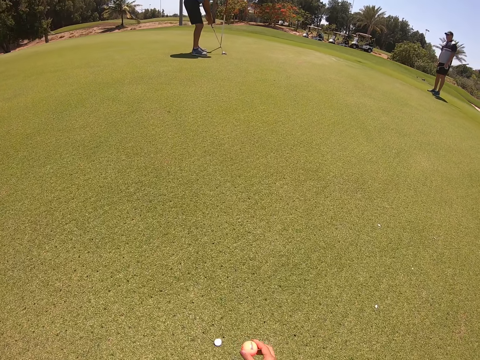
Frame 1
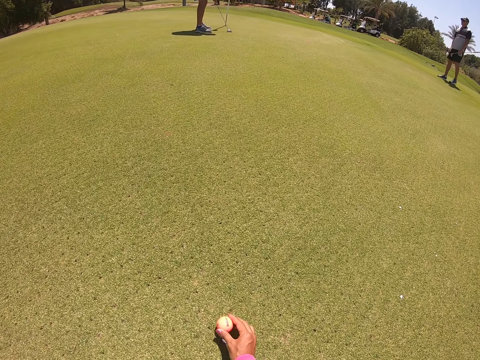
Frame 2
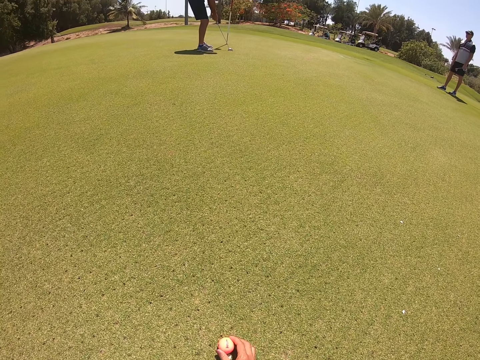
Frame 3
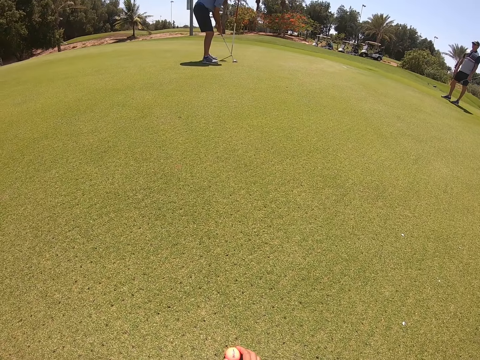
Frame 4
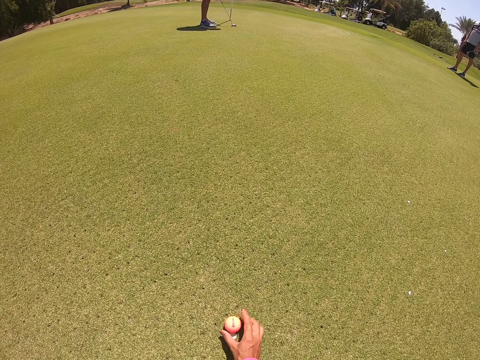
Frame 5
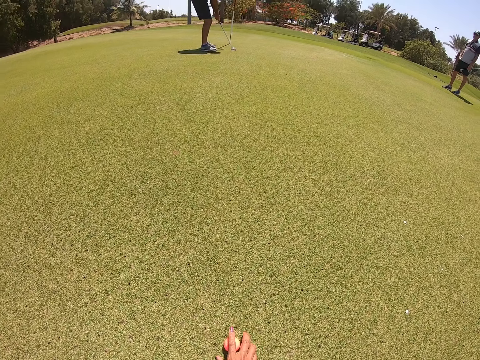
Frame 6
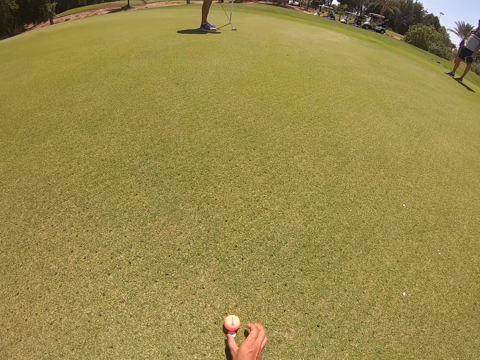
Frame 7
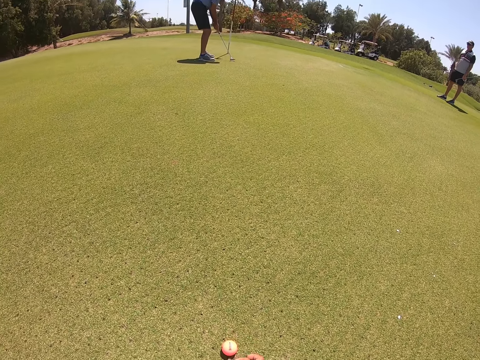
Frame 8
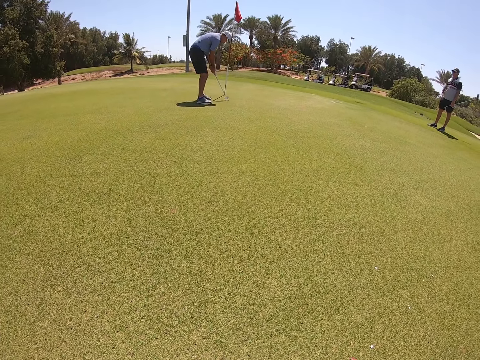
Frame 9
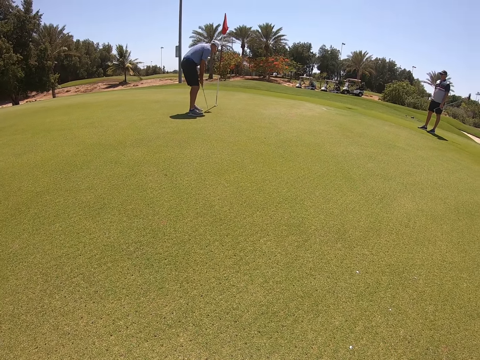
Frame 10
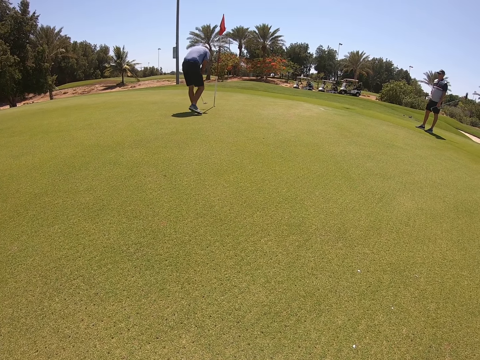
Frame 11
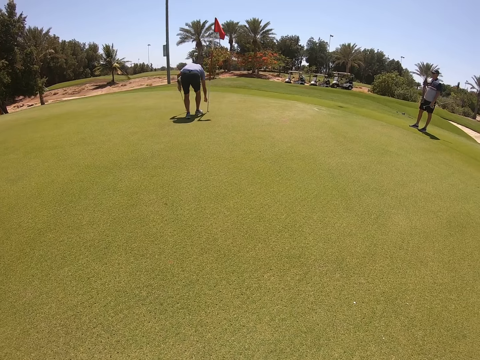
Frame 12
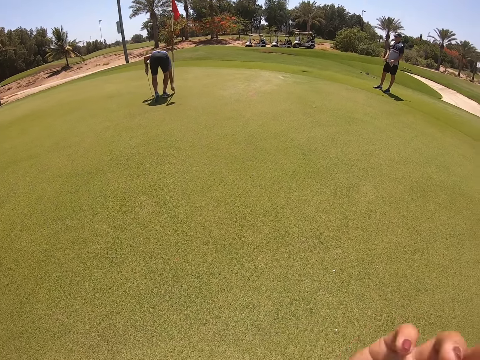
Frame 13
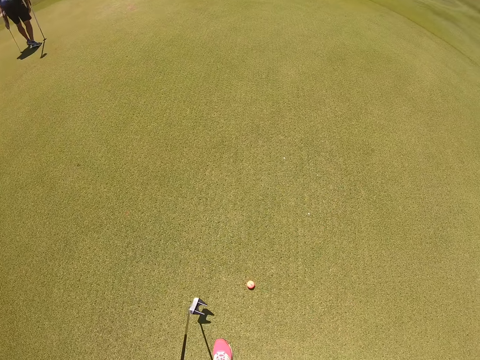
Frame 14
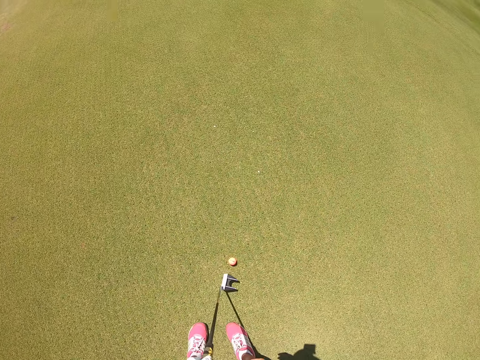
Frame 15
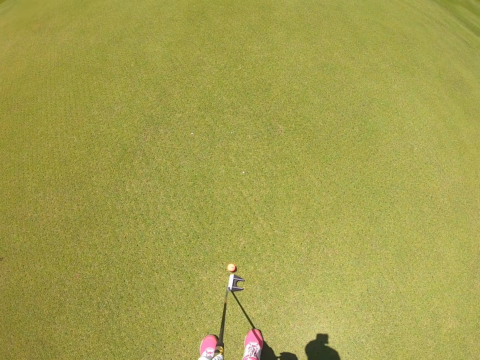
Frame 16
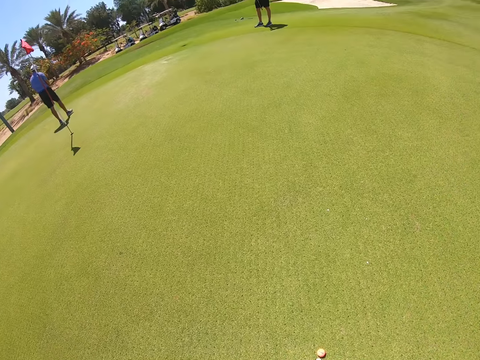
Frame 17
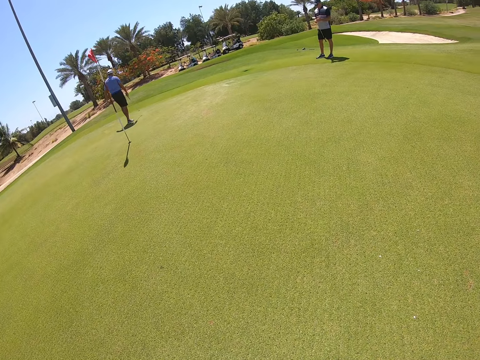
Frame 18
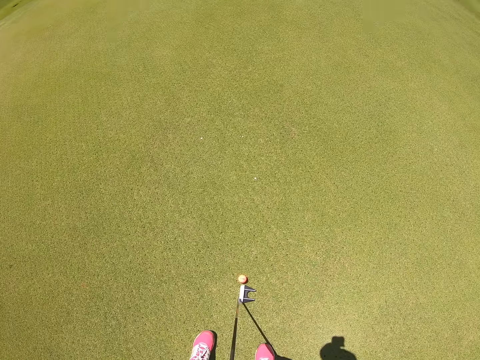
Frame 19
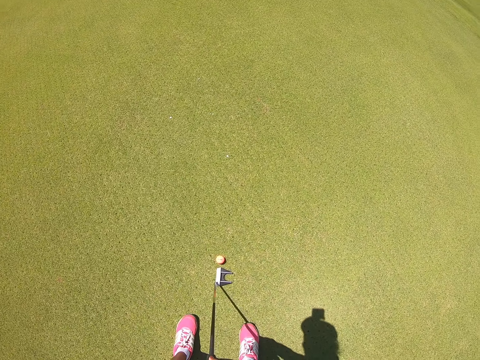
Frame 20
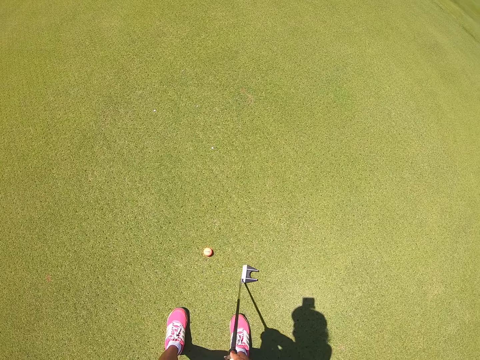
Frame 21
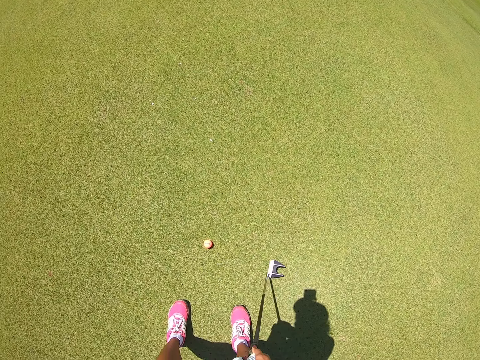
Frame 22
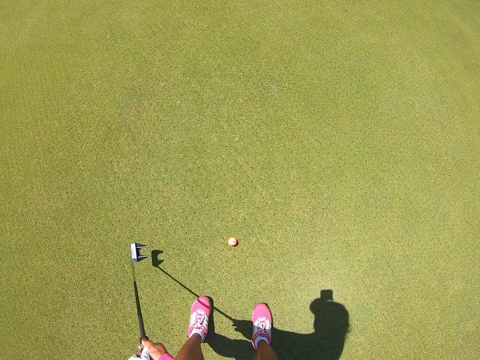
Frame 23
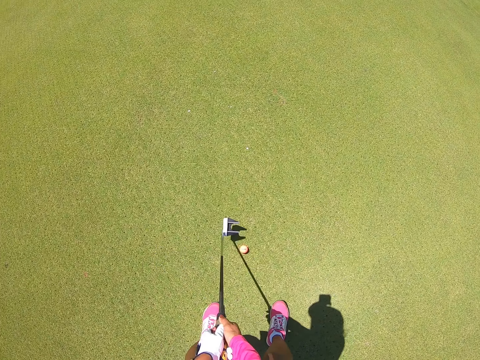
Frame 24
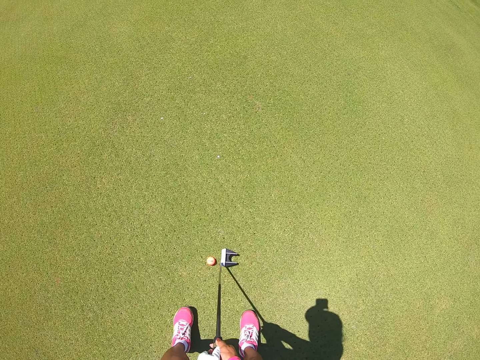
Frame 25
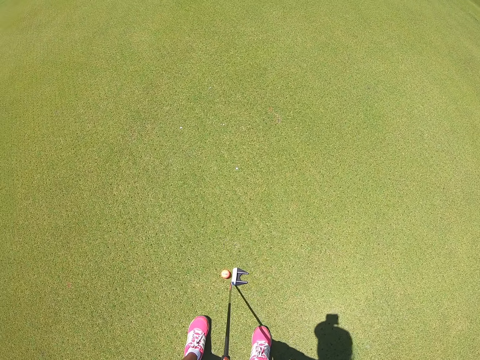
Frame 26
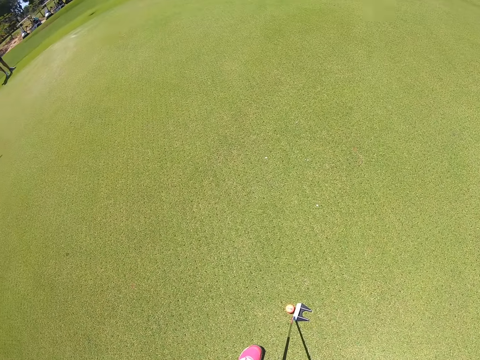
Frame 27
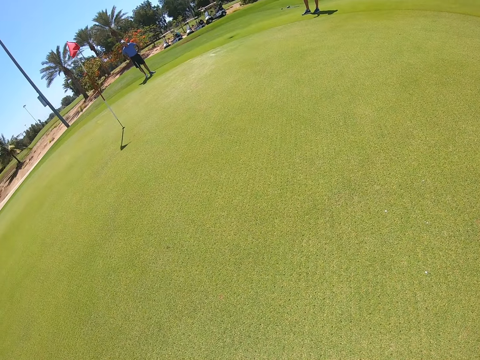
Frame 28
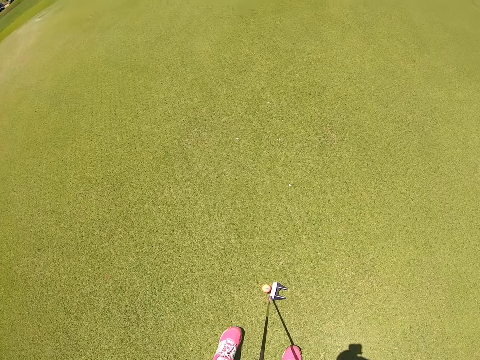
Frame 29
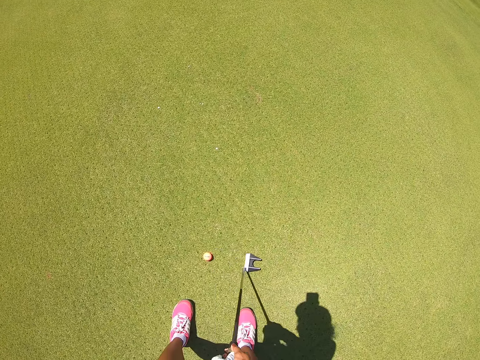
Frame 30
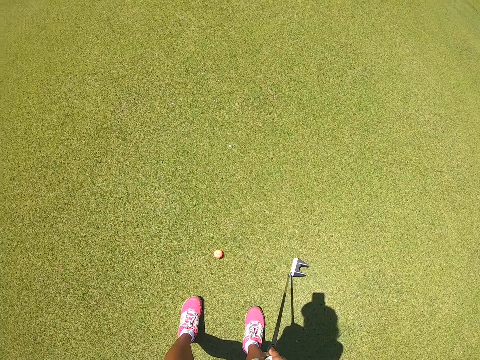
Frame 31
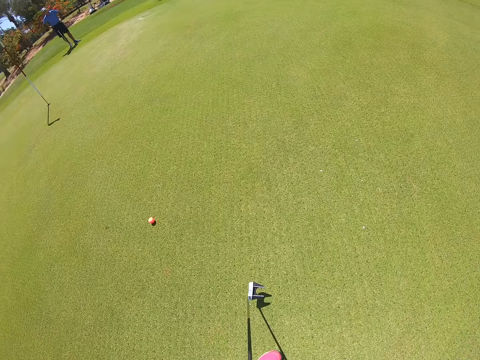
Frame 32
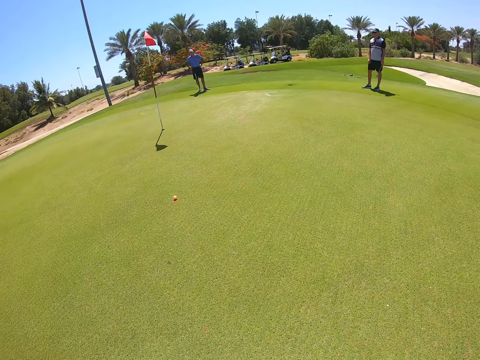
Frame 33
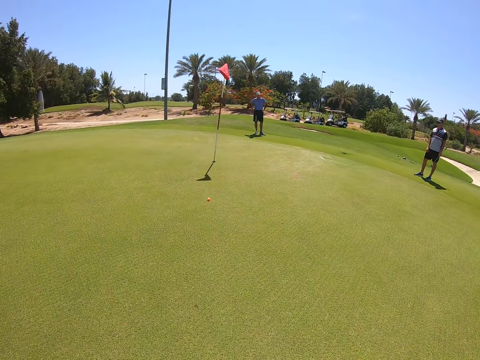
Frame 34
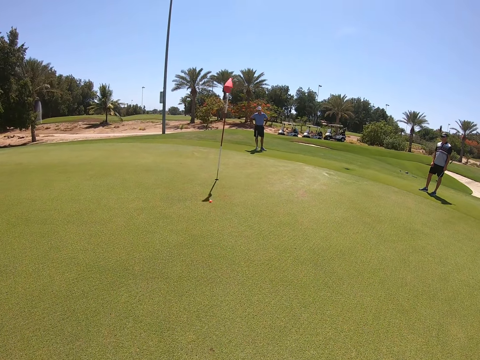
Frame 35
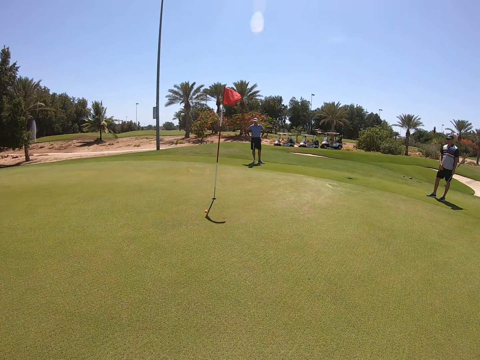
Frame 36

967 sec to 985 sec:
The camera wearer places the golf ball on the course. A person hits the golf ball. The person picks up the golf ball from the hole. The camera wearer holds the wedge. They look at the flag cup and look around. The person walks on the ground. The camera wearer swings the wedge. They move on the golf course. They look at the flag cup. They hit the golf ball.

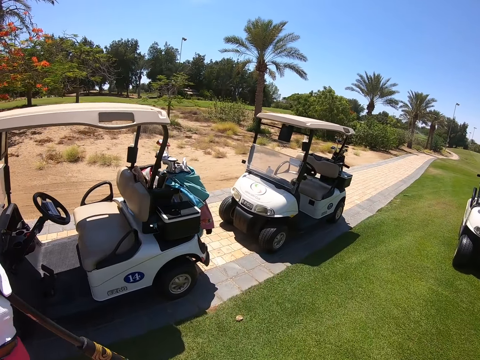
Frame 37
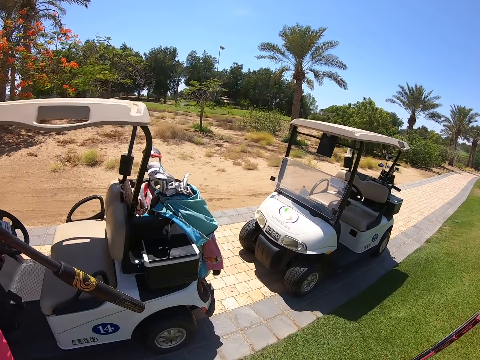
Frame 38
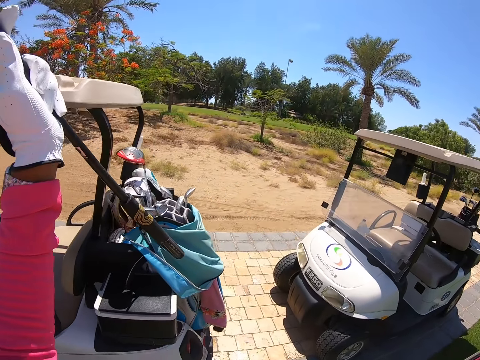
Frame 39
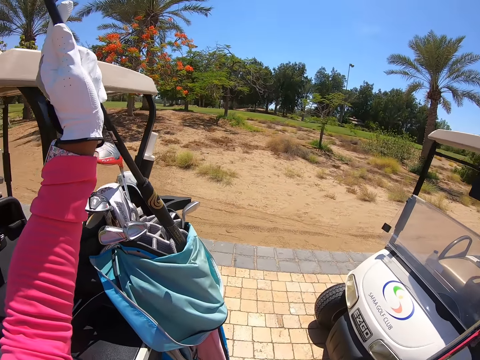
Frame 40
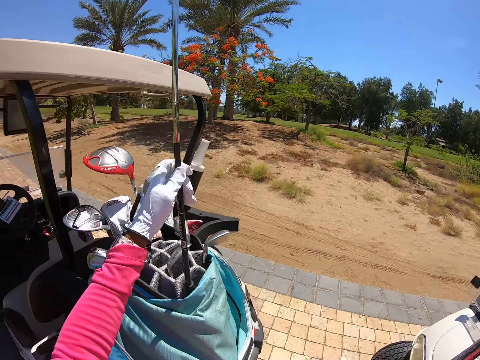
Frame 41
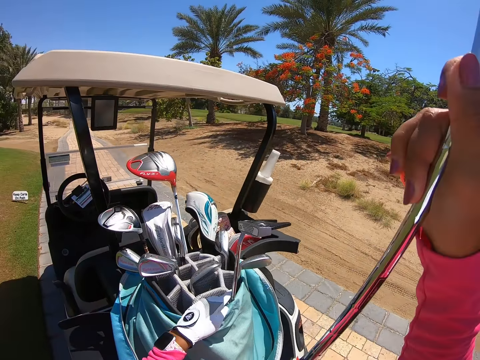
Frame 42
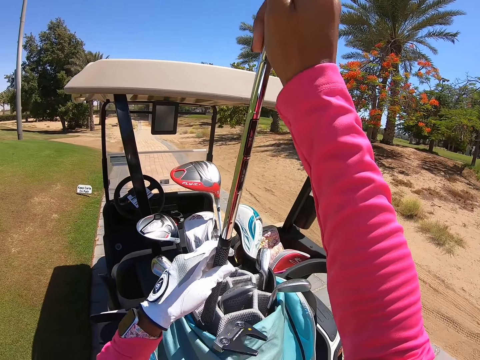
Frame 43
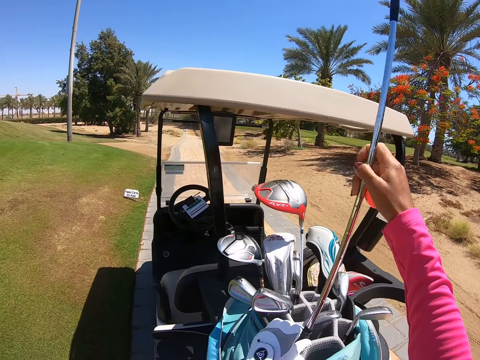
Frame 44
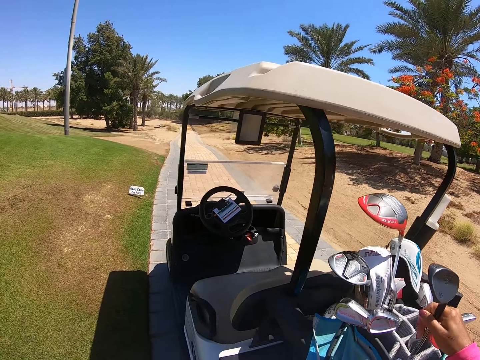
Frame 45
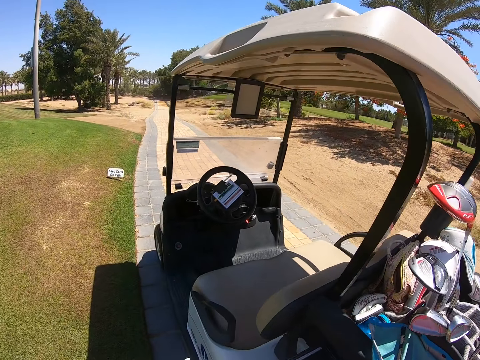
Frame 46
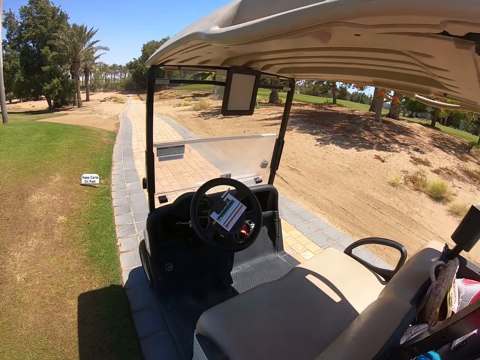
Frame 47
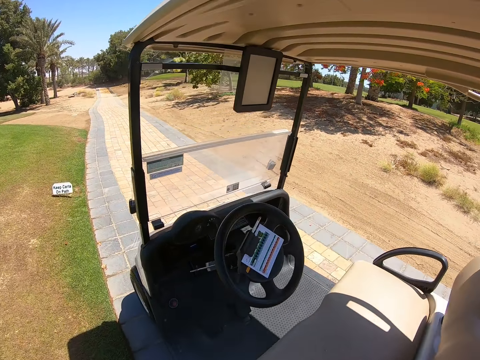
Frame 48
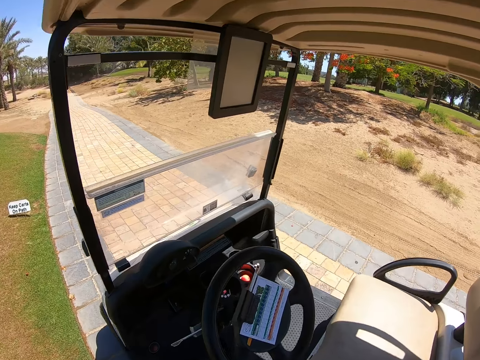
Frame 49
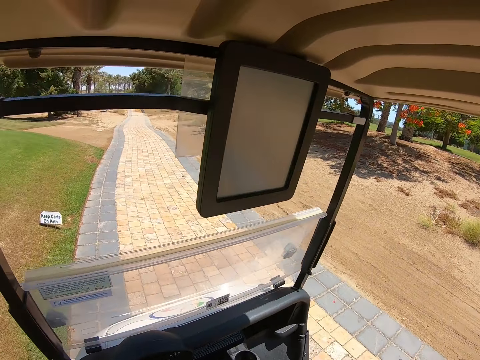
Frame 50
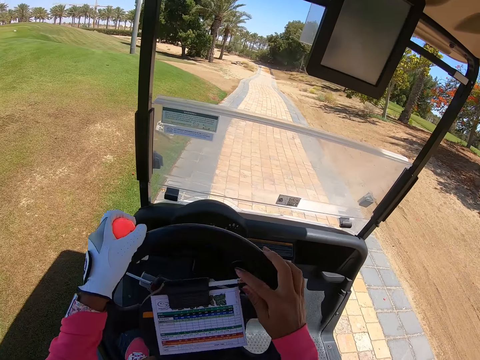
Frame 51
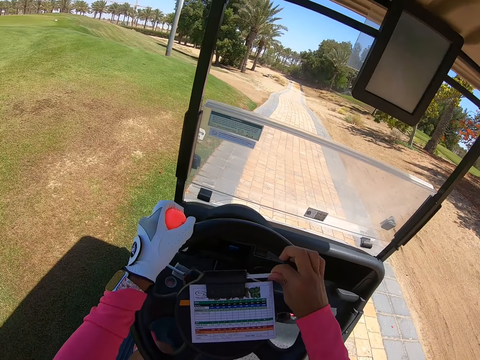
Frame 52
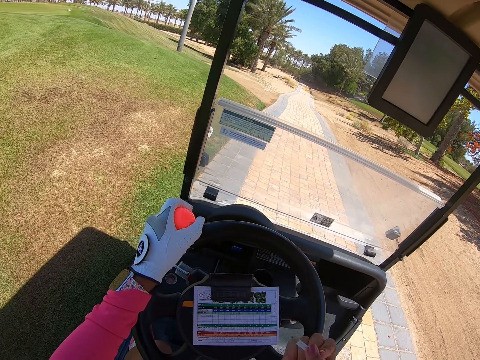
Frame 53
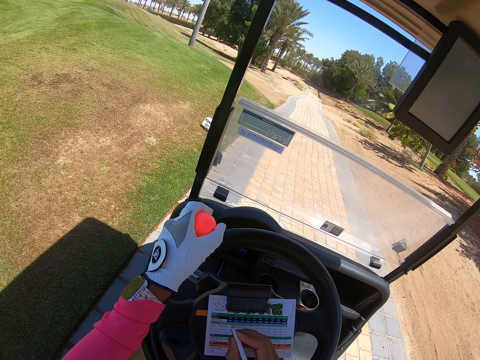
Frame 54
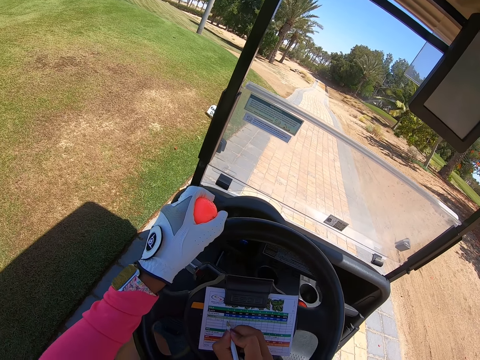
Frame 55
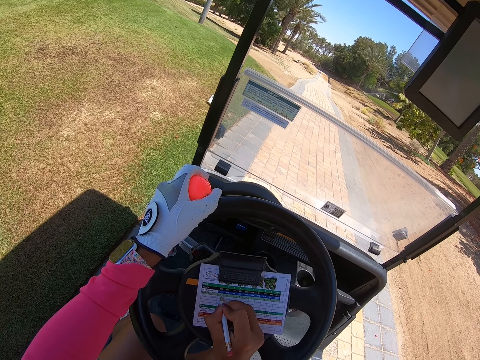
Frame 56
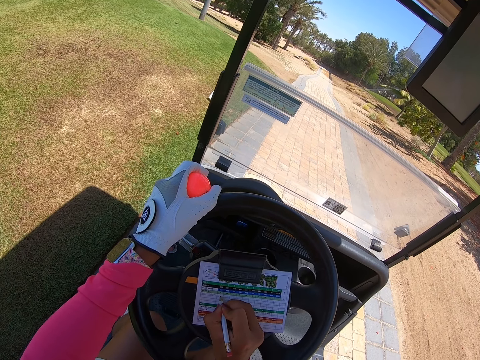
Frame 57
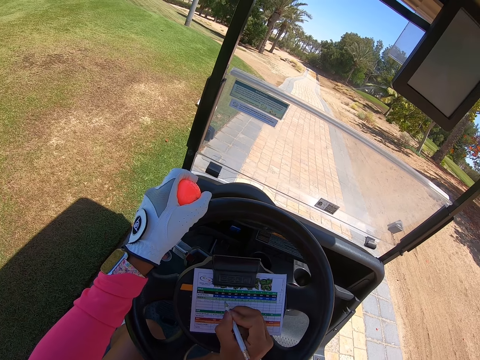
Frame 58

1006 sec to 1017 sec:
The camera wearer places the wedge in the golf bag. They board the golf cart. They pick up the pen. They write on the scorecard log.
